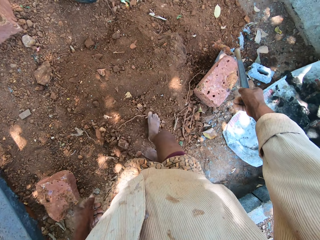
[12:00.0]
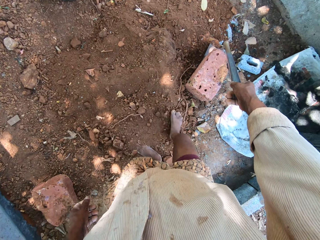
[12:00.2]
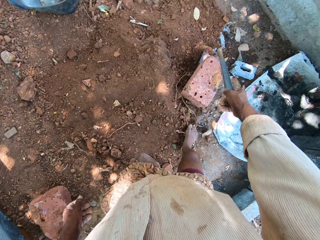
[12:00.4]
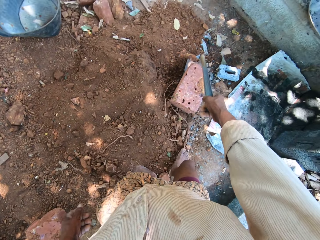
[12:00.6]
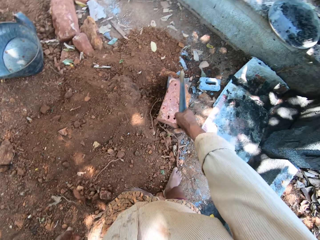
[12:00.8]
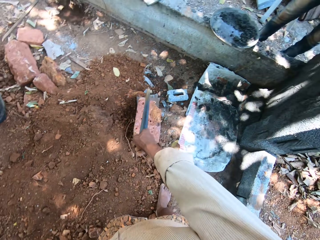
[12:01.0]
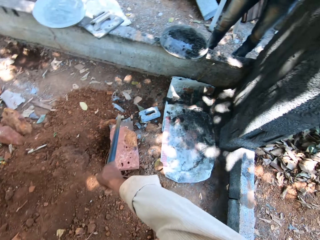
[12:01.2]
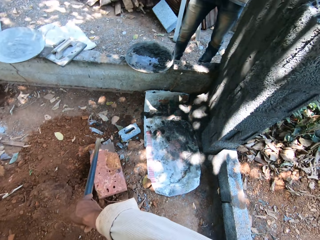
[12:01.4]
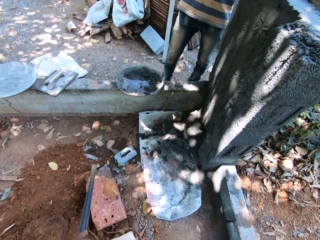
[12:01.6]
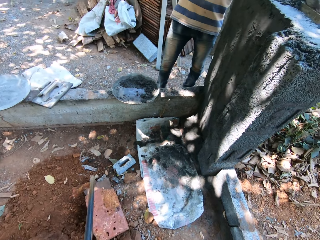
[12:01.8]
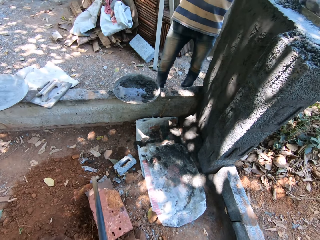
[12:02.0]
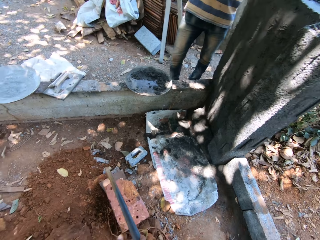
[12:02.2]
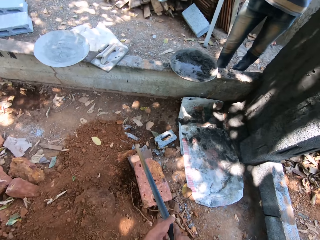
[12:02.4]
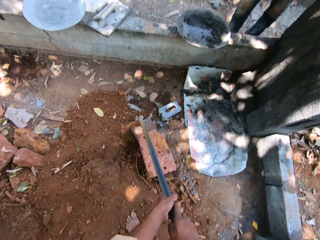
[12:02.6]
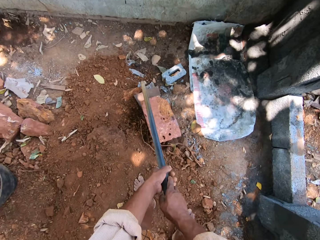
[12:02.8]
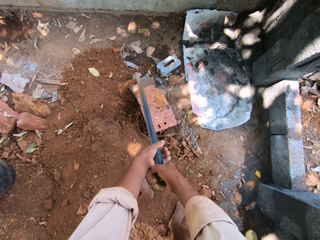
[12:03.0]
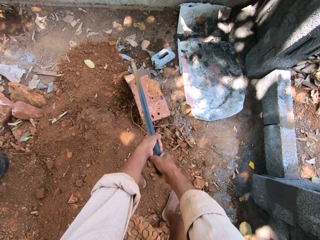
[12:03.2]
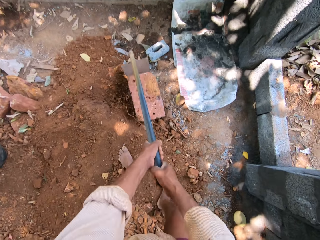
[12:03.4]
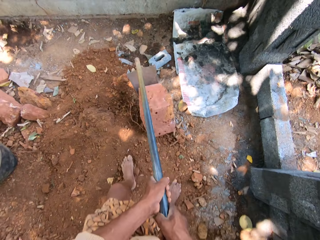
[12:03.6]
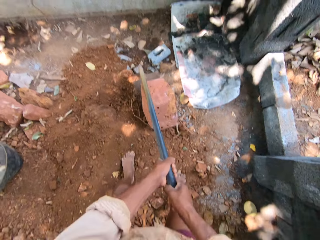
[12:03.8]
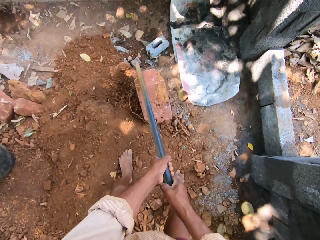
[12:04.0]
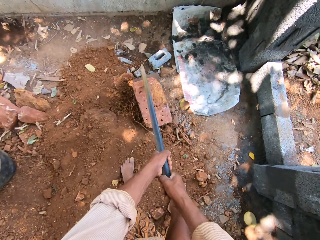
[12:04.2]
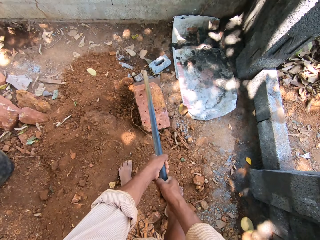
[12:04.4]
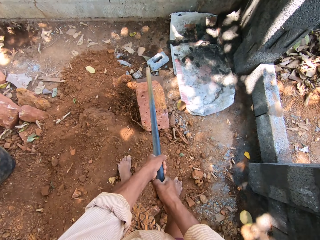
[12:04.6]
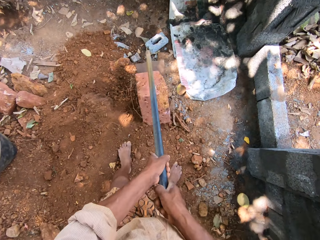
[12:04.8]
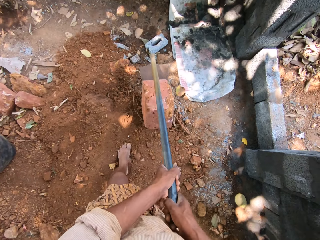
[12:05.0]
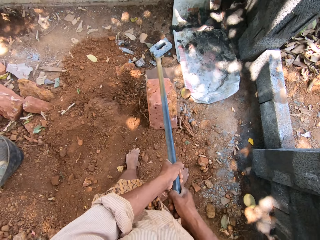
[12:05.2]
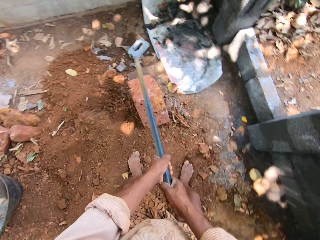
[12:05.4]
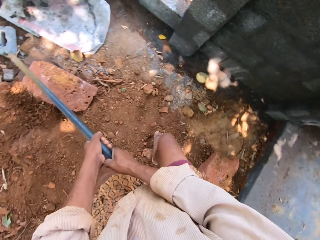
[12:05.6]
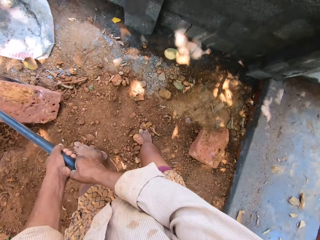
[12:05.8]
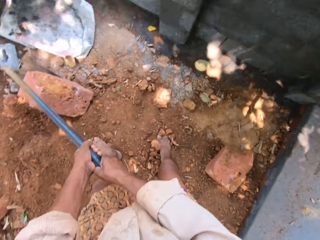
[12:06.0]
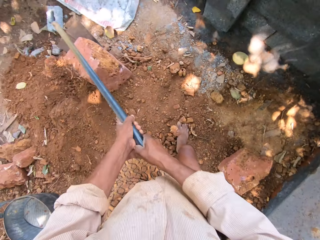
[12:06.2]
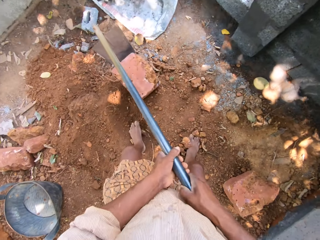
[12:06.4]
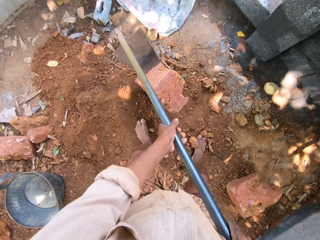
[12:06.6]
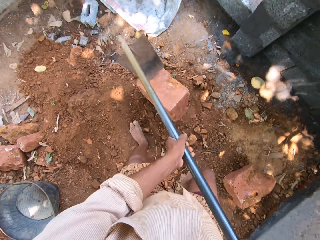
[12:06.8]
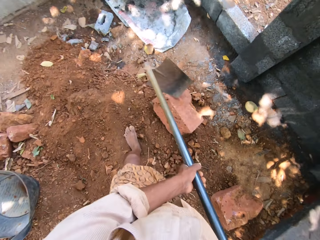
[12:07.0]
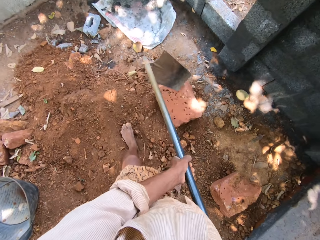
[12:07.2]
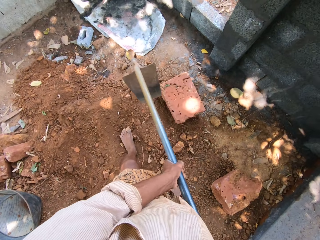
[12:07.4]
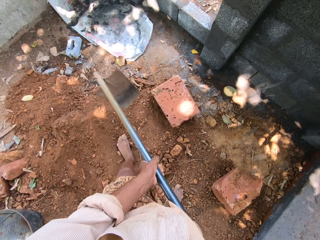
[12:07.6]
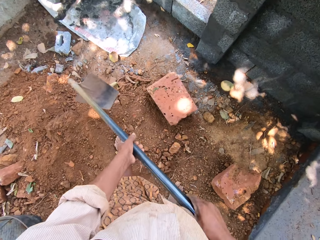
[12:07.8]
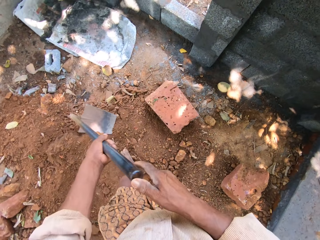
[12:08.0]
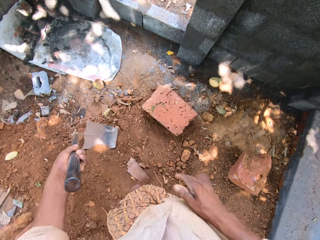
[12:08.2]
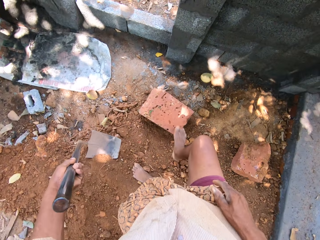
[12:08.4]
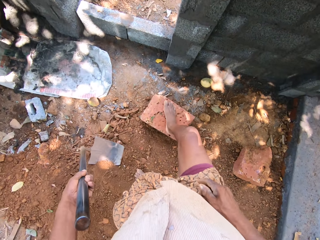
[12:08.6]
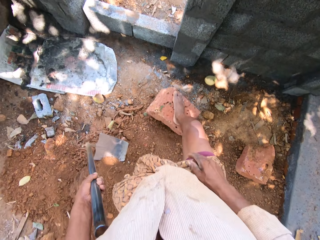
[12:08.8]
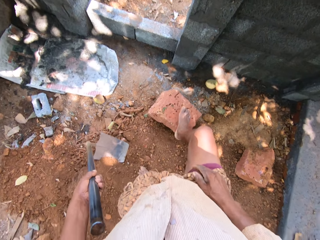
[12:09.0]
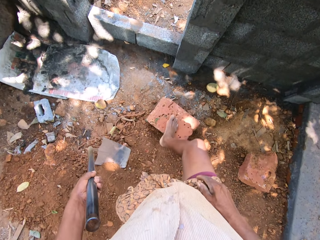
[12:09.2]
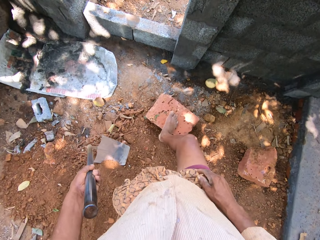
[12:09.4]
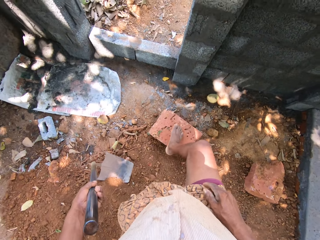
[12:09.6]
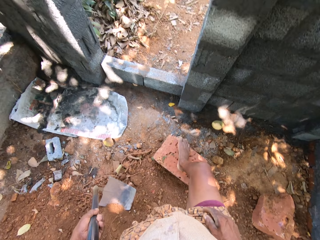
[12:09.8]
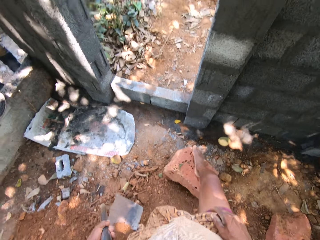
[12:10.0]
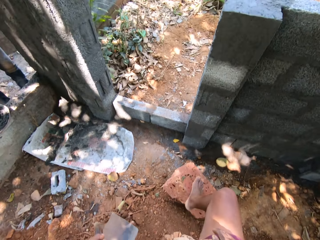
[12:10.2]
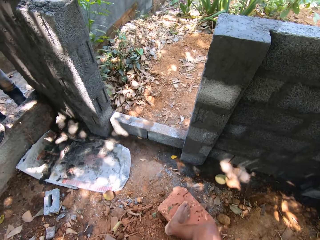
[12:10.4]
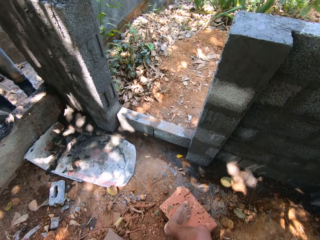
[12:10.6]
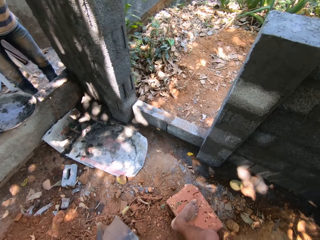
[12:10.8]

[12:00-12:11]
The camera wearer looks around. He drags the brick on the ground with the hoe in both hands. He passes the hoe to the left hand. He kicks the brick on the ground with his right leg.

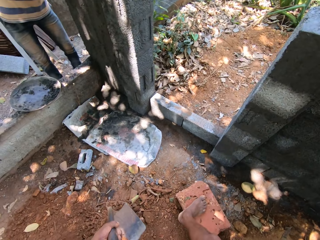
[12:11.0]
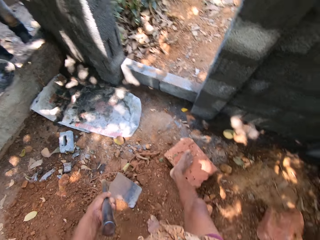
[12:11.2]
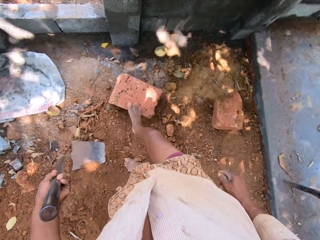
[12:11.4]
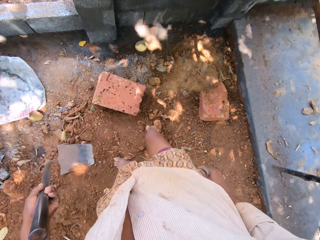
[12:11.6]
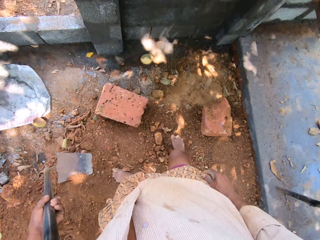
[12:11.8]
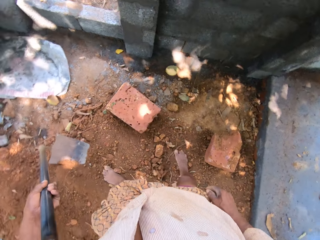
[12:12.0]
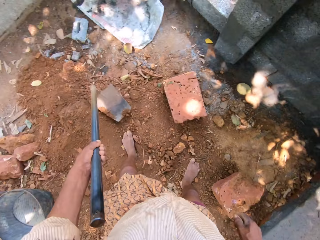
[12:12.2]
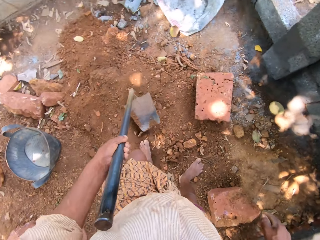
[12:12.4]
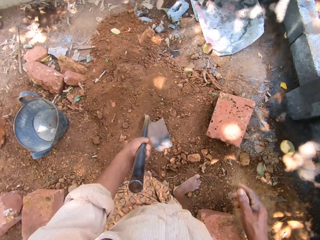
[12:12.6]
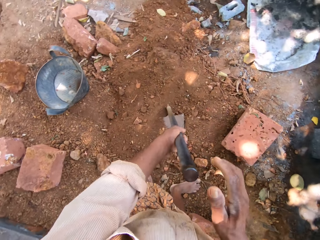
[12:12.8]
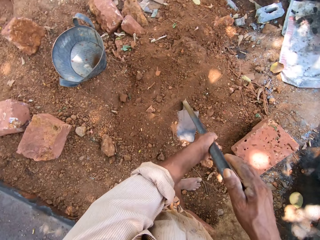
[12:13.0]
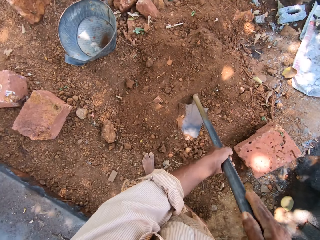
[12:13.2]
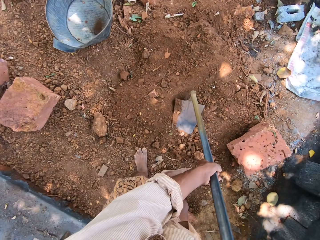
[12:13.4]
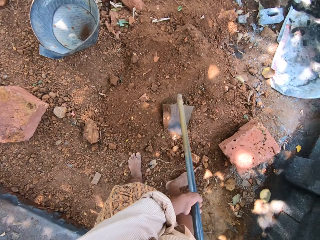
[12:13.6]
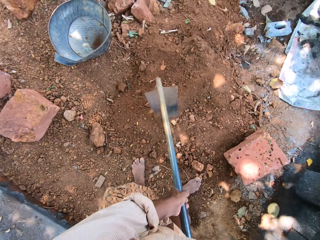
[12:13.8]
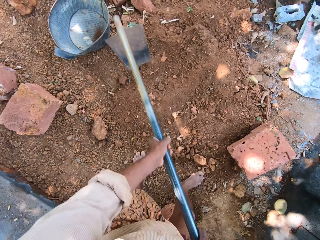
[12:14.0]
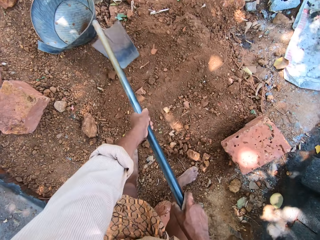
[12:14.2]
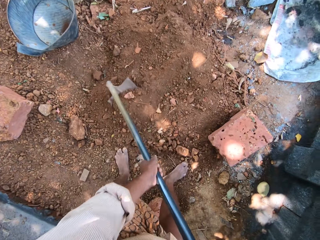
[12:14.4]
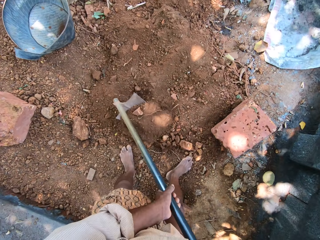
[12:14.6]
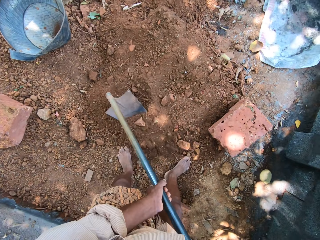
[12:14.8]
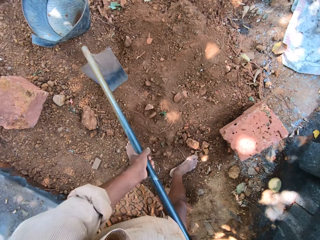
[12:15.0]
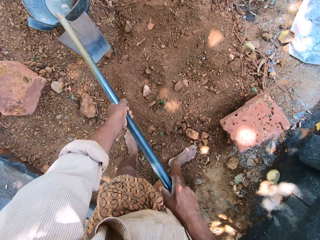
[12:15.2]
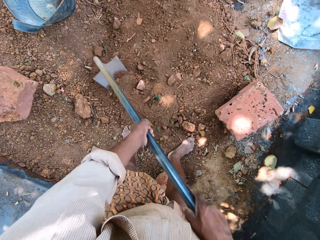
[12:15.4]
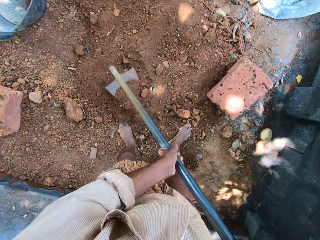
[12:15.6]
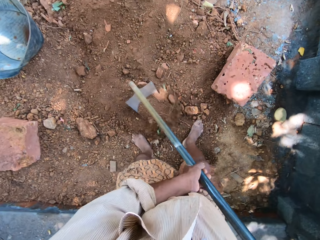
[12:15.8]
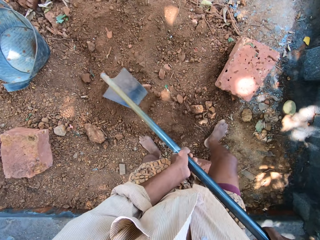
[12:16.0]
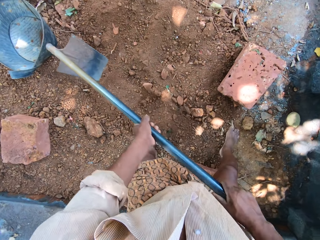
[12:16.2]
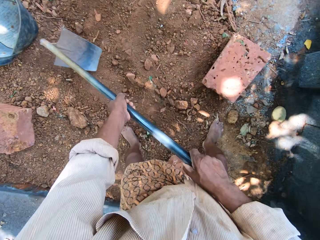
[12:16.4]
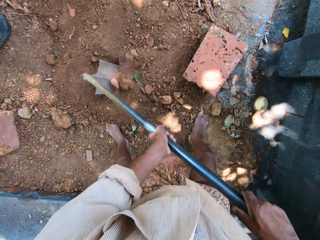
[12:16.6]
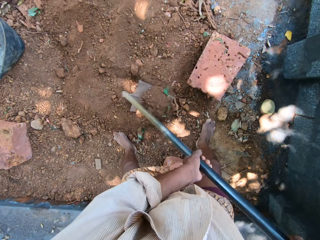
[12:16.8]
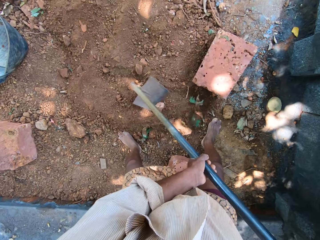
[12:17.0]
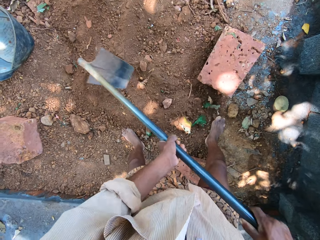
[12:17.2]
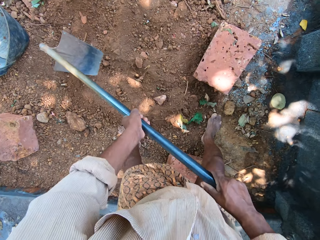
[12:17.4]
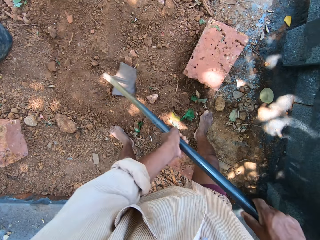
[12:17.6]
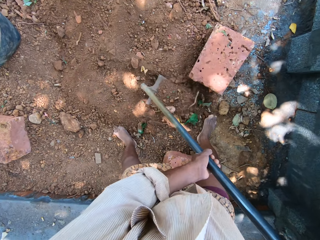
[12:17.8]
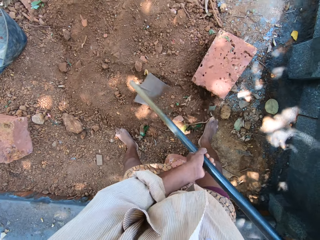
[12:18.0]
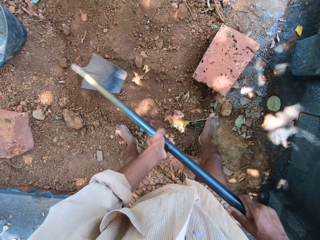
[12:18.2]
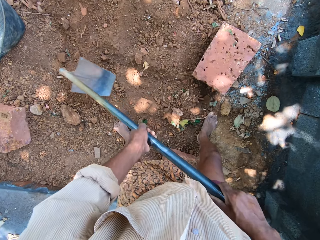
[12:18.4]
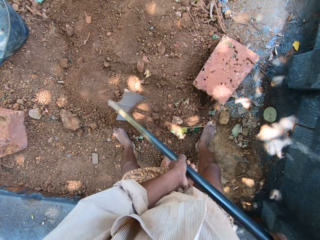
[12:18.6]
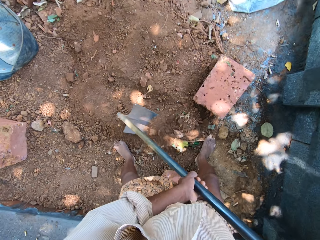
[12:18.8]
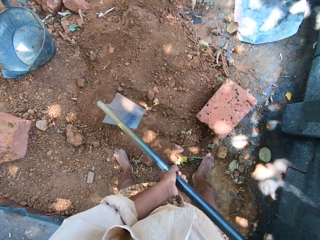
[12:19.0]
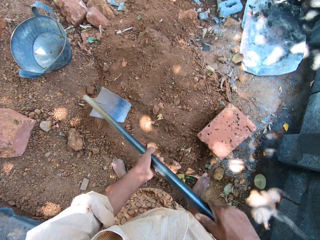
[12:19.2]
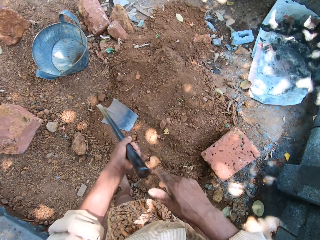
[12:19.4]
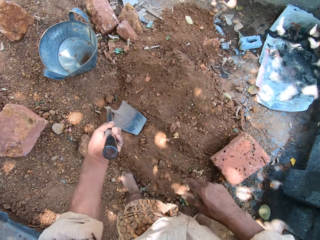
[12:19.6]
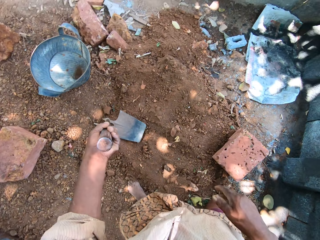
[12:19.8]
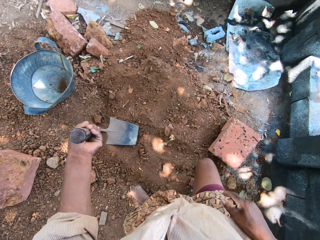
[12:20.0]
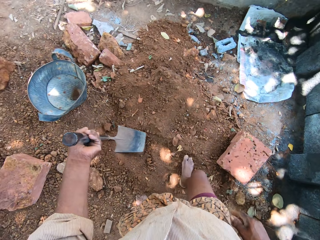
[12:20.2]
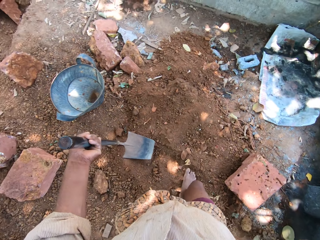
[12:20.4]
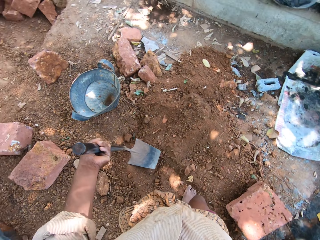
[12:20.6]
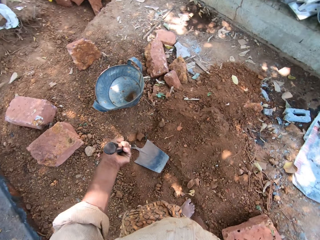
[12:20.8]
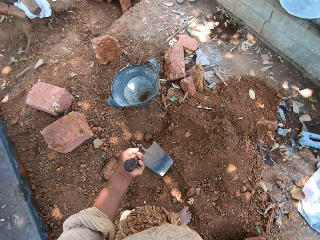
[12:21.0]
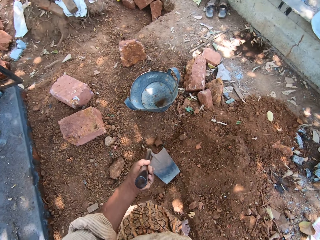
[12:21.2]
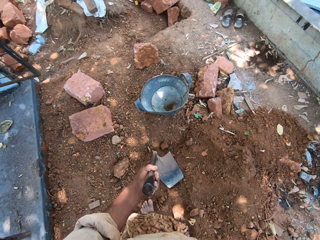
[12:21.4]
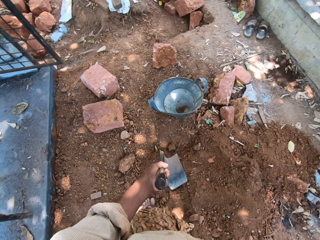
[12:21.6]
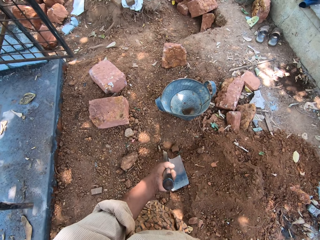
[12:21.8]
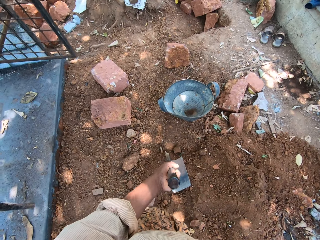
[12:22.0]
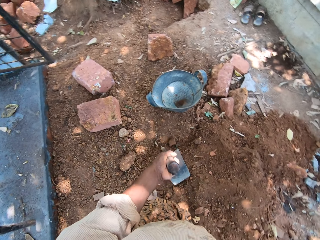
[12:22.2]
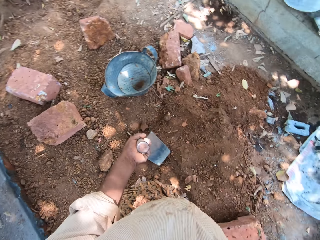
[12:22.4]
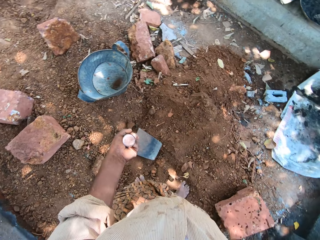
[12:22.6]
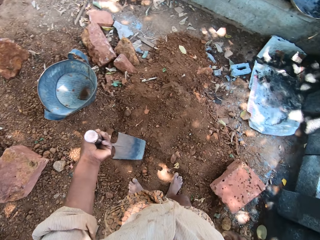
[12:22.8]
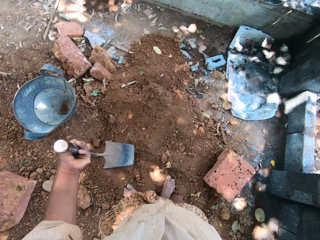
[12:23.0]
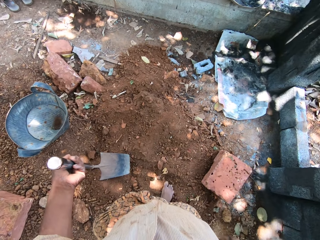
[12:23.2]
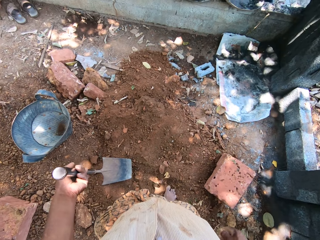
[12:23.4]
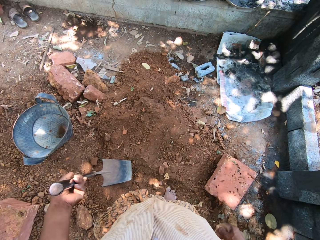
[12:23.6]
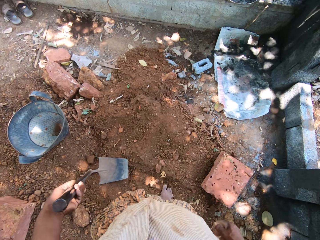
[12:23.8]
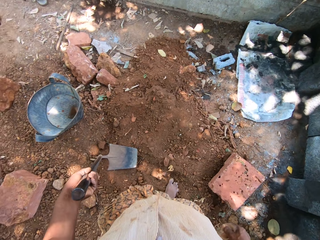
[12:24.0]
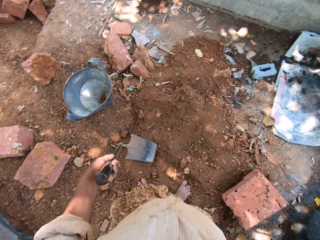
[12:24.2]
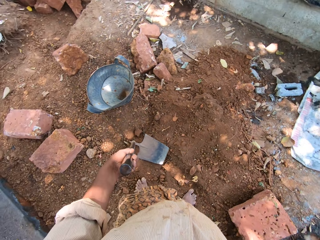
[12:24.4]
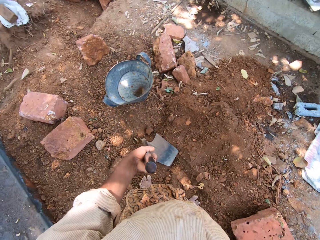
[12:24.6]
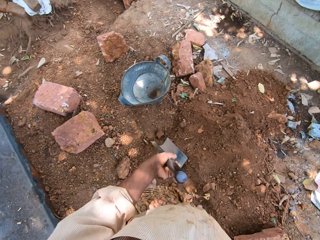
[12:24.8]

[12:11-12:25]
The camera wearer moves the hoe. He digs the dirt in the ground with the hoe in both hands. He drops the hoe on the ground with both hands. He steps forward. He looks around.
